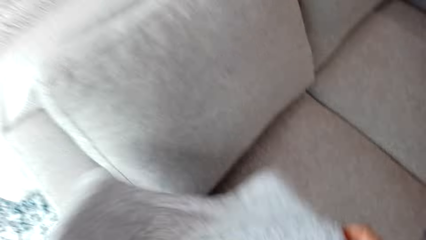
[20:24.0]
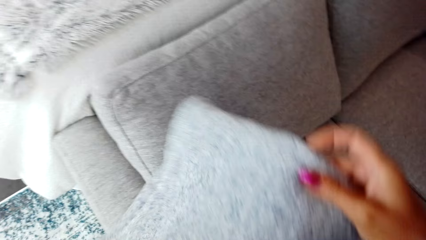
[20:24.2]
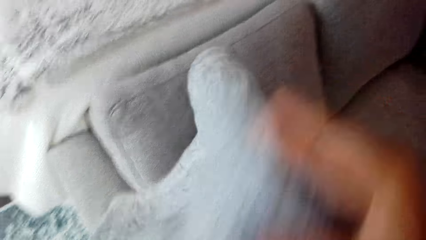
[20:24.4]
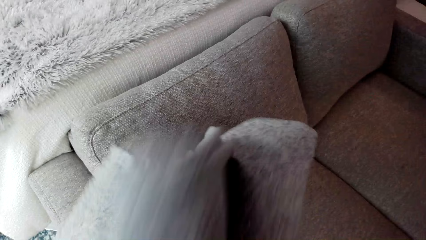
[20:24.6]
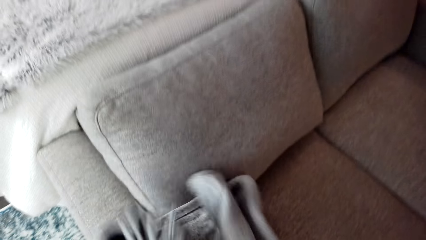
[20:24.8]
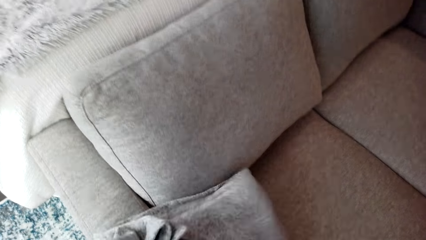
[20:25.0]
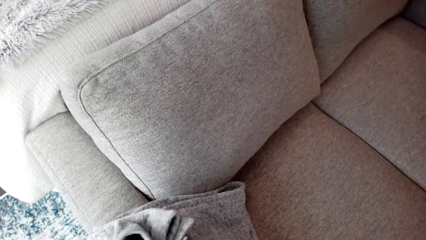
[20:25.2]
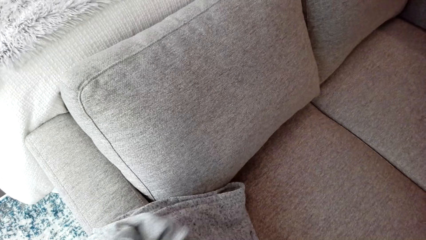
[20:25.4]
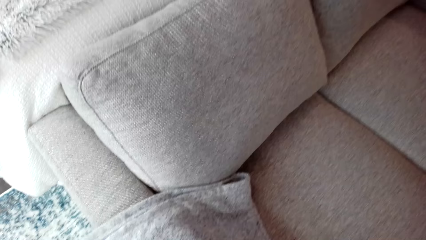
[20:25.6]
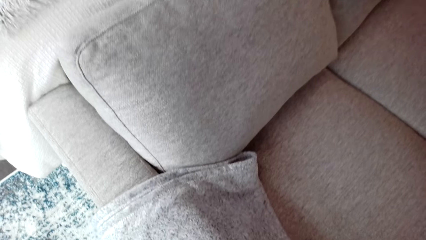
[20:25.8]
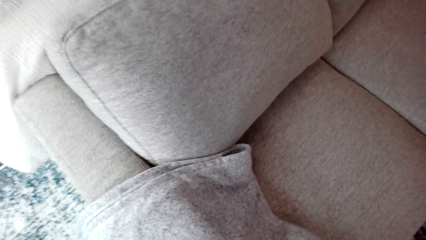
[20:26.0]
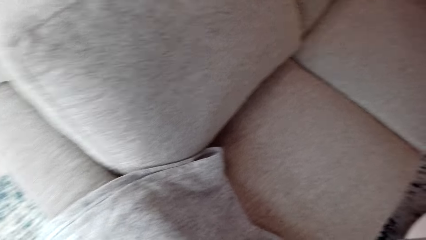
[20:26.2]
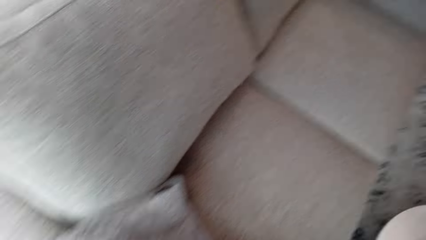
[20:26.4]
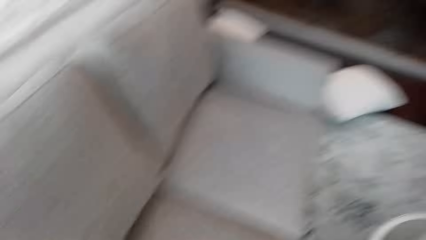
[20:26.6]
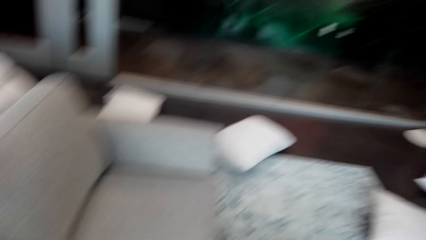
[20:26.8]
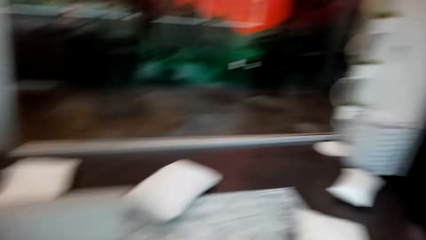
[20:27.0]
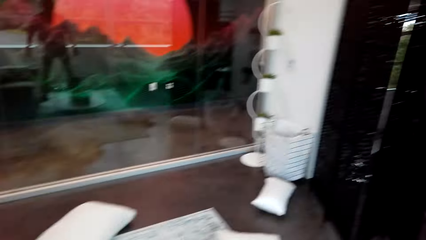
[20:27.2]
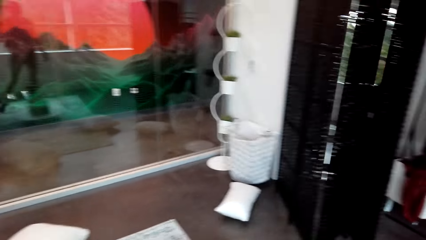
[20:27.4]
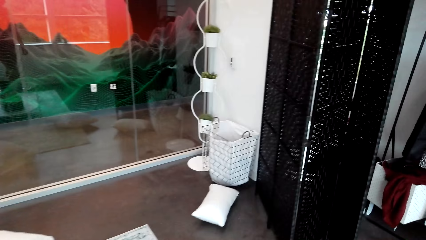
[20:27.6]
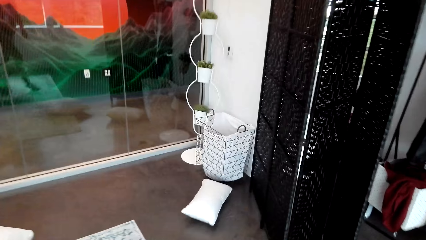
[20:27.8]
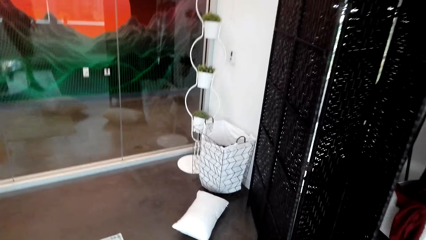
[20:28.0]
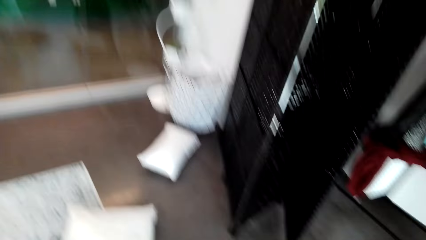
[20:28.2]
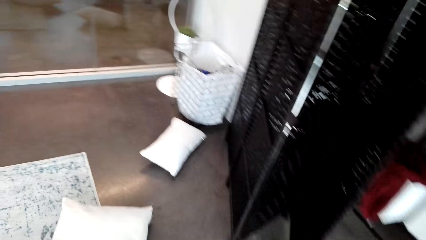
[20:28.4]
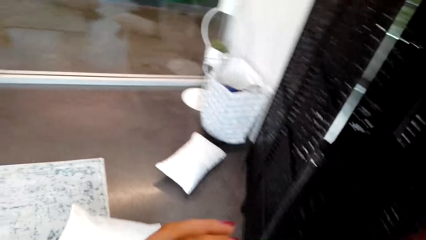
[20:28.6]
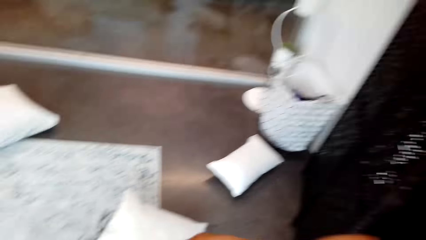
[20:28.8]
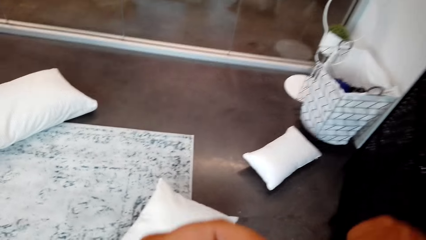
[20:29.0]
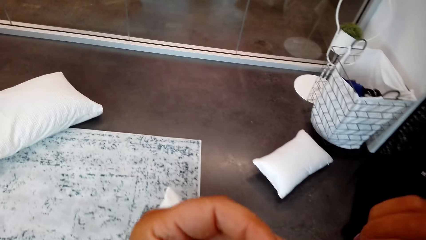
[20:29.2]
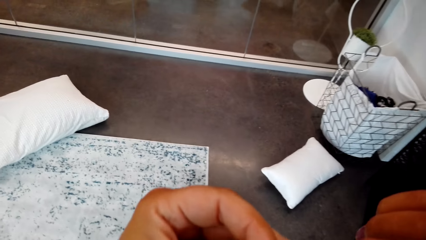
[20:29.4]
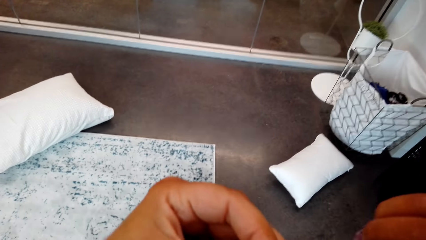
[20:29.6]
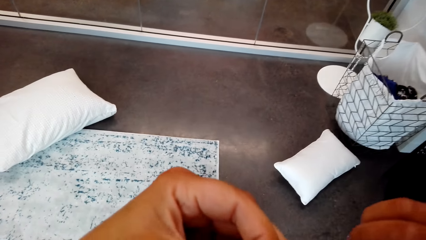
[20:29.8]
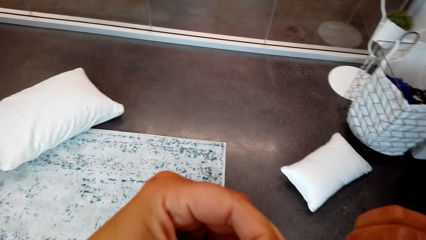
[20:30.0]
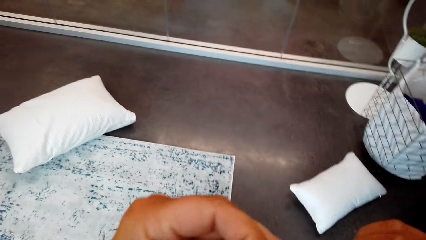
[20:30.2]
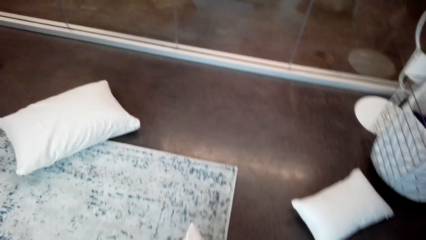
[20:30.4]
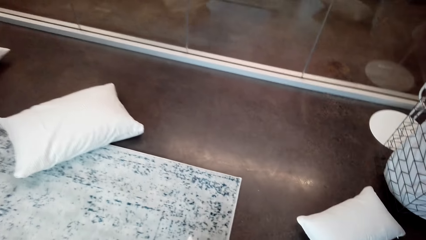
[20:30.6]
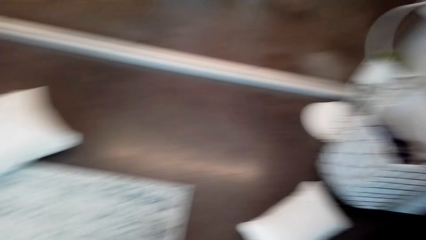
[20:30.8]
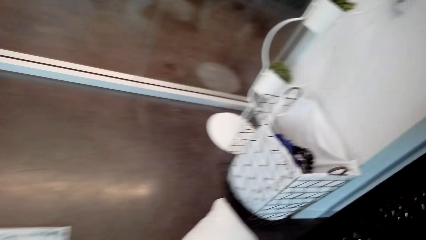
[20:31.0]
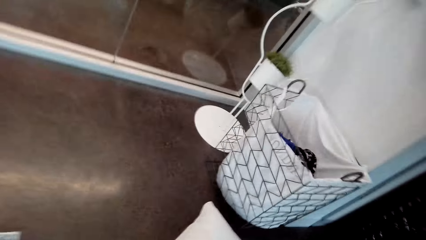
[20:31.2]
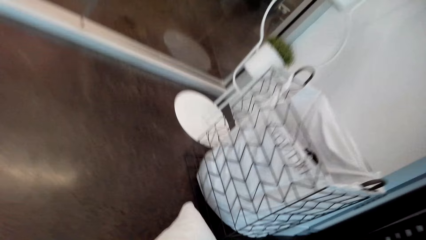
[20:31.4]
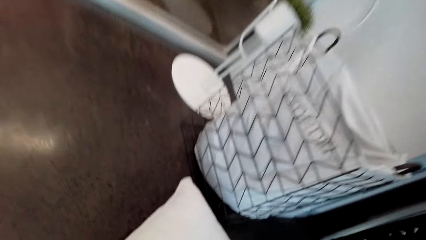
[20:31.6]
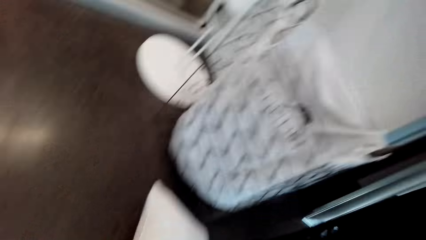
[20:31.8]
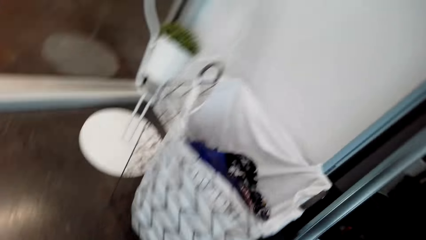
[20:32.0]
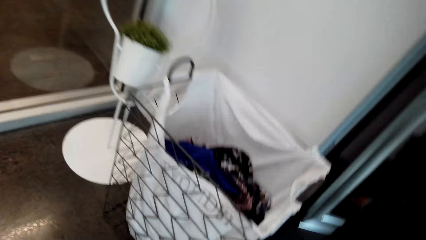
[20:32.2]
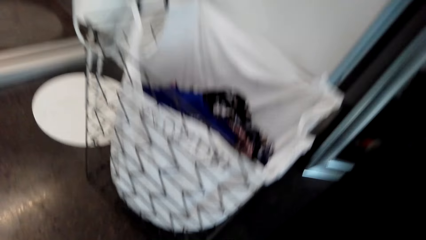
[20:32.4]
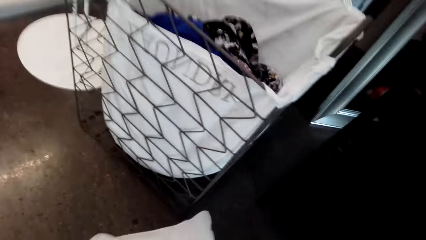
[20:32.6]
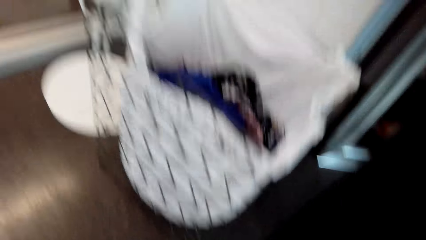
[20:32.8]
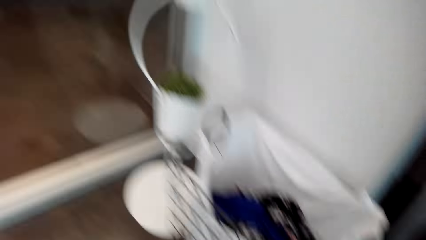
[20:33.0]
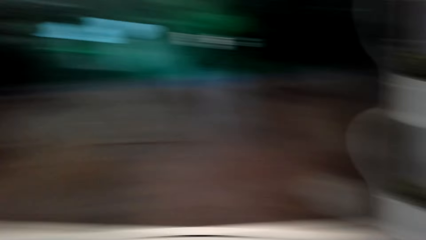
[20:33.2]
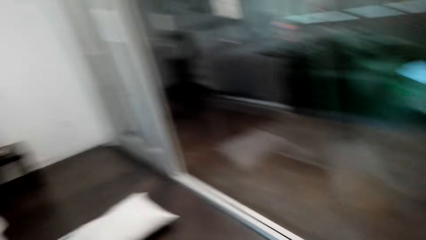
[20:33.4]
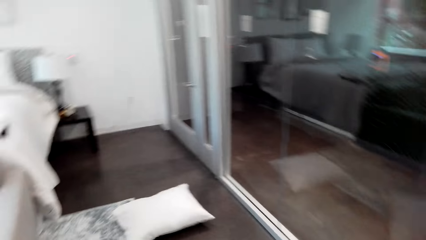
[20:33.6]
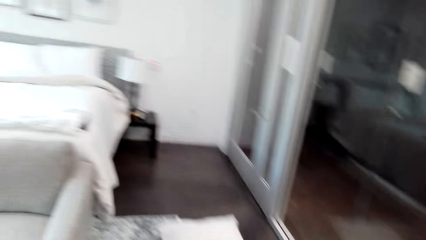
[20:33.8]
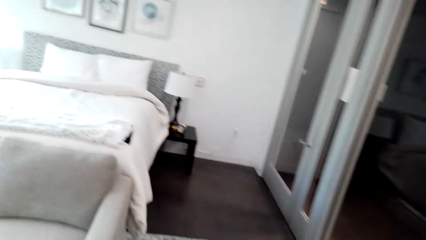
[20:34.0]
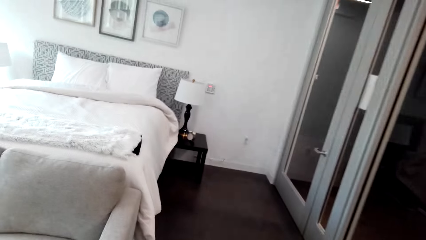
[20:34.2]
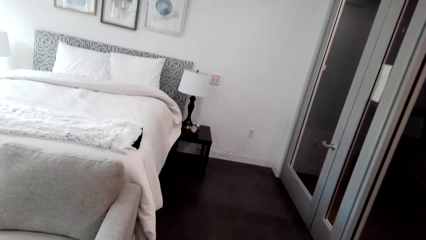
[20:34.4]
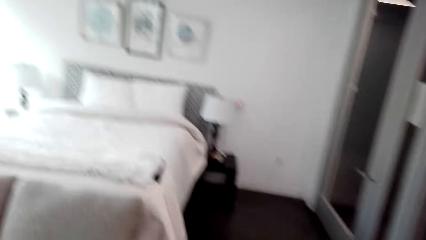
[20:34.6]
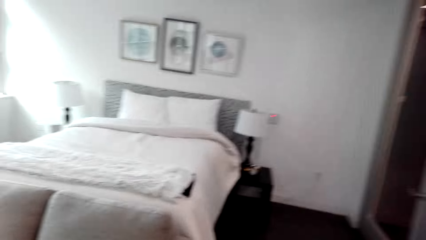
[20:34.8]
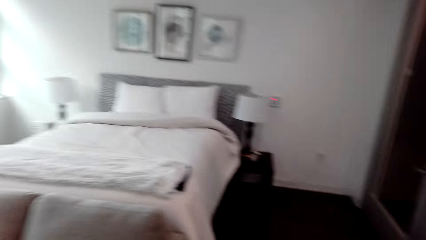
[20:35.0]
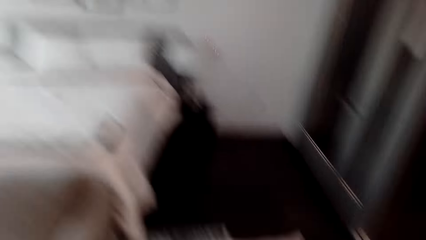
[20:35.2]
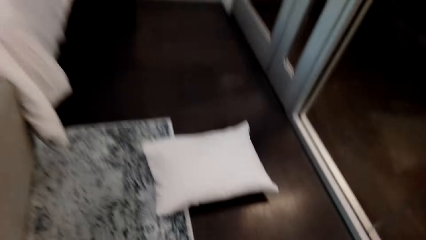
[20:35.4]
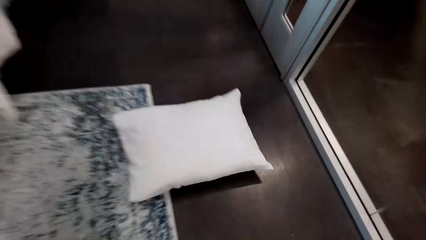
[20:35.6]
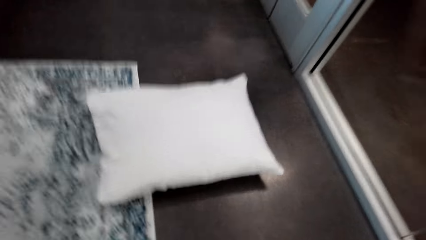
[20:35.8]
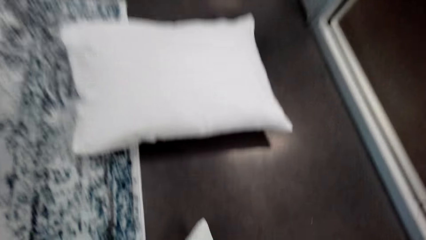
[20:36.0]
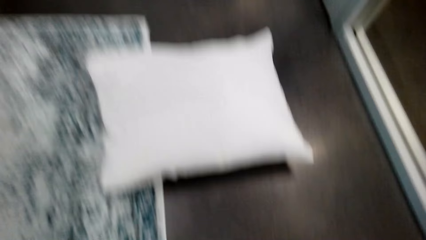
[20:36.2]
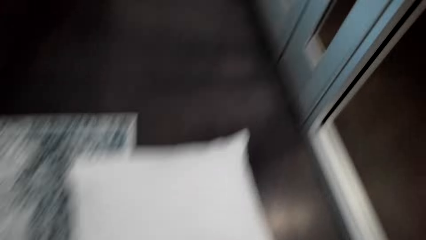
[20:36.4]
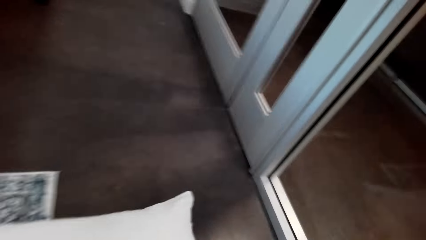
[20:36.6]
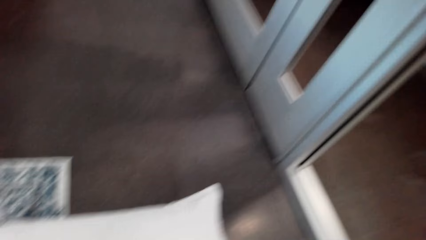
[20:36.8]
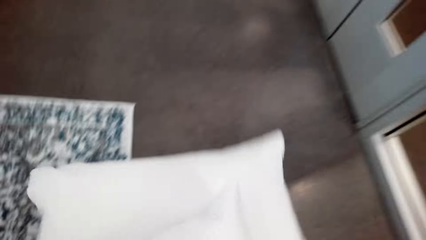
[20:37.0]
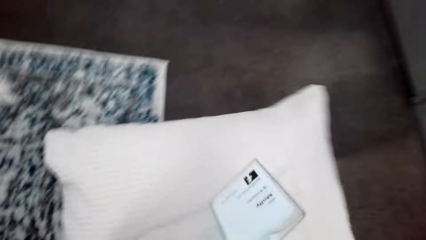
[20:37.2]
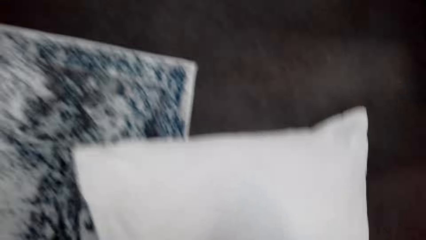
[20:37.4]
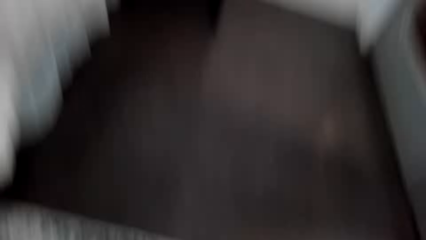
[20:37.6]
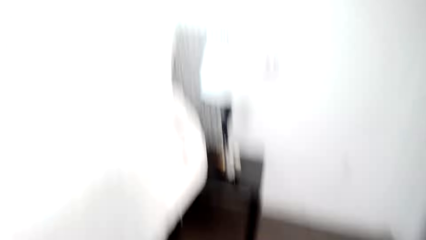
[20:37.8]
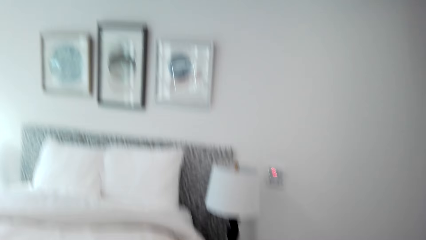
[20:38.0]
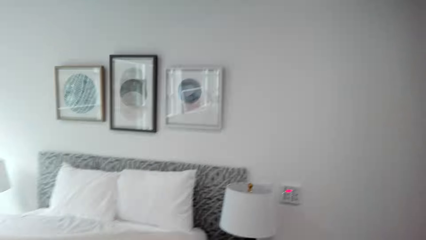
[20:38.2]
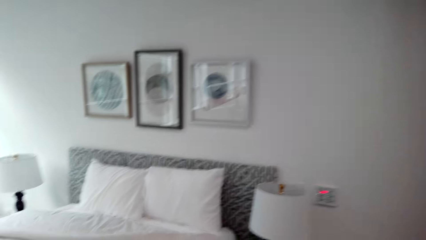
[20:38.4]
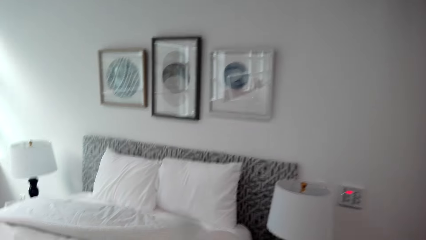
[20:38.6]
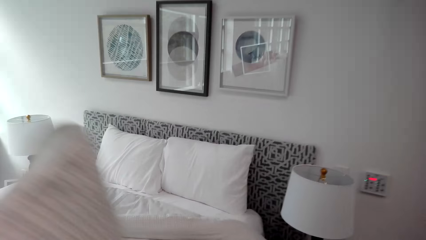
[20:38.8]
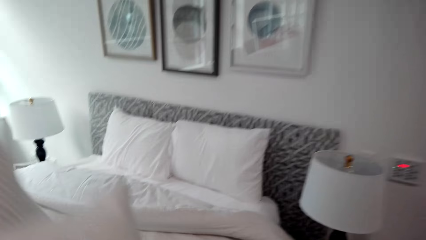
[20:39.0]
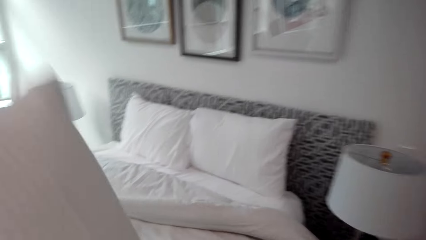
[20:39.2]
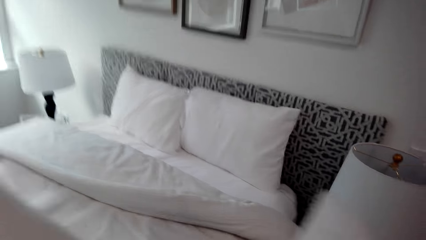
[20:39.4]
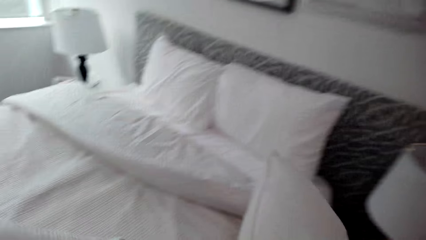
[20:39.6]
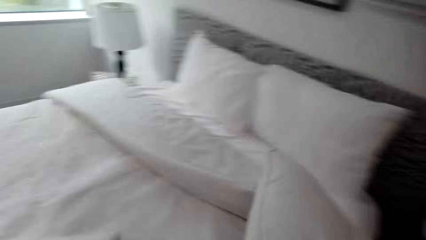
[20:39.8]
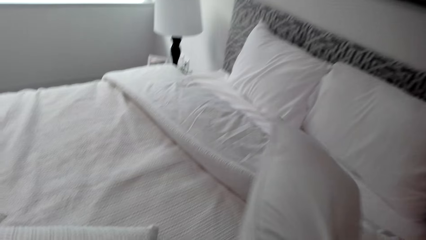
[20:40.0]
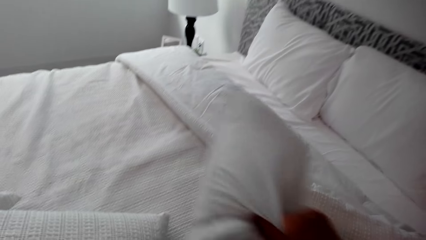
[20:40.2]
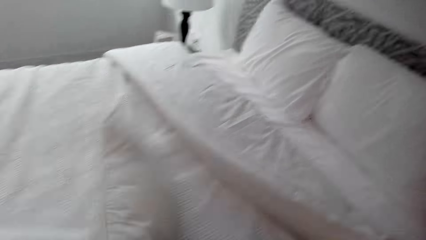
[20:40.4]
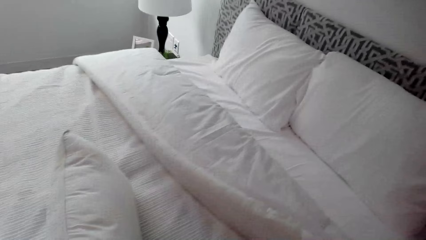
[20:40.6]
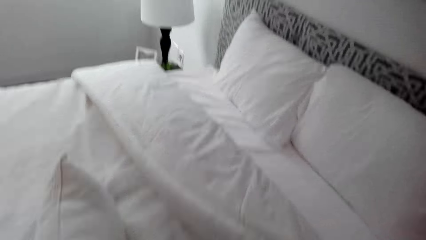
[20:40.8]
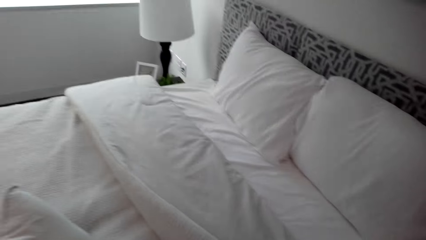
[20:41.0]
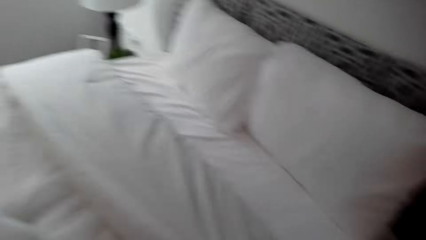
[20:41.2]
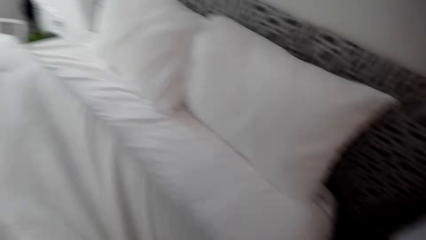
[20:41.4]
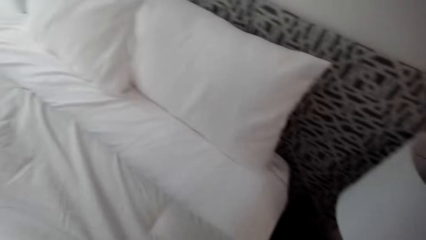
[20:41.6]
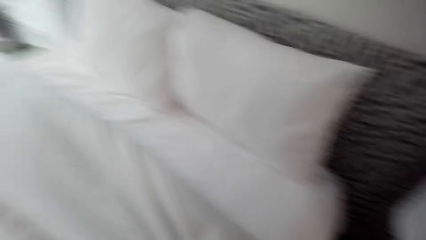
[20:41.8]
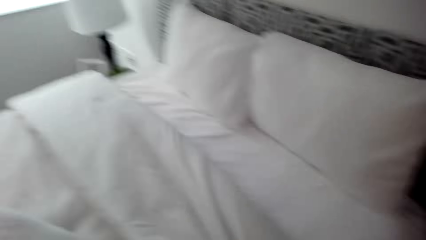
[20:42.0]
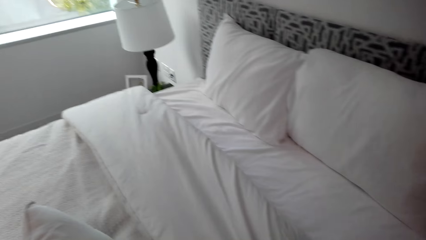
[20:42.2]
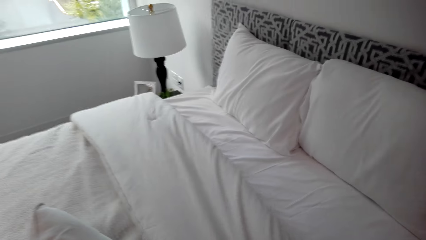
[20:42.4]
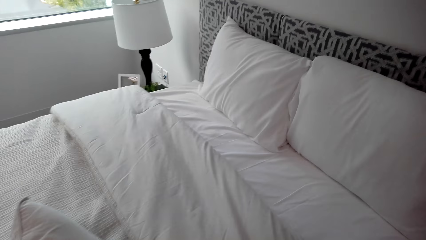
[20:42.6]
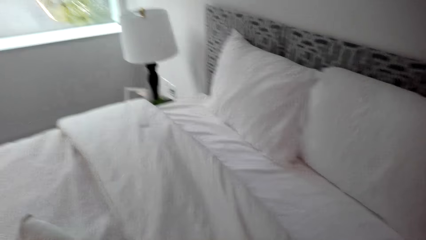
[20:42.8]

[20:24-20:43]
The camera wearer looks around the bedroom. They pick the pillow from the floor. They pick the pillow from the floor again. They drop the pillows on the bed. They make the bed.
